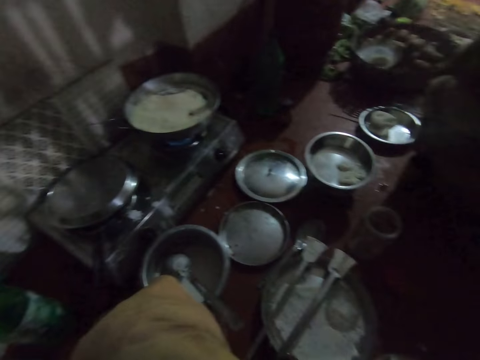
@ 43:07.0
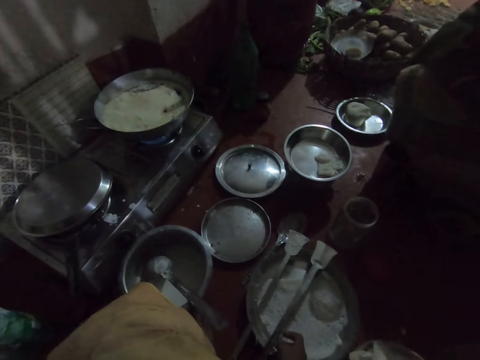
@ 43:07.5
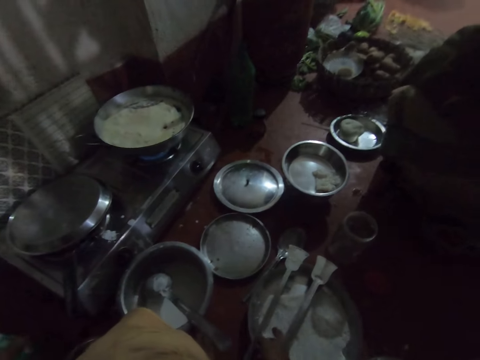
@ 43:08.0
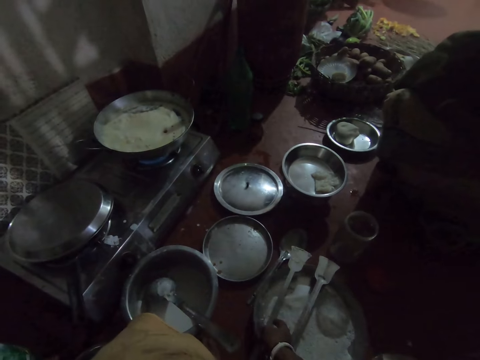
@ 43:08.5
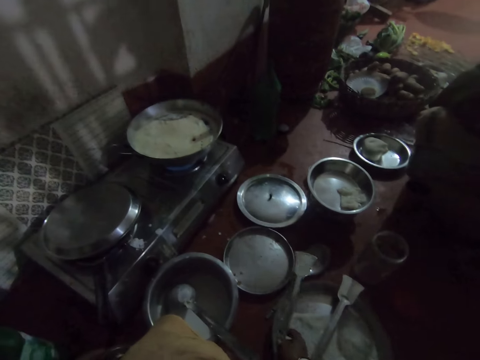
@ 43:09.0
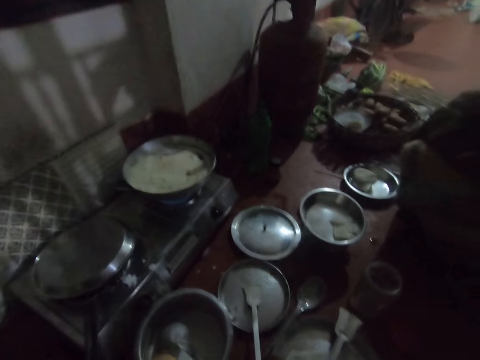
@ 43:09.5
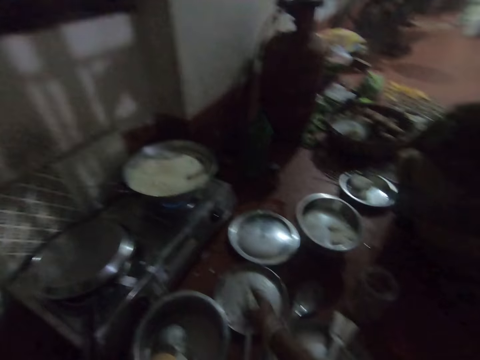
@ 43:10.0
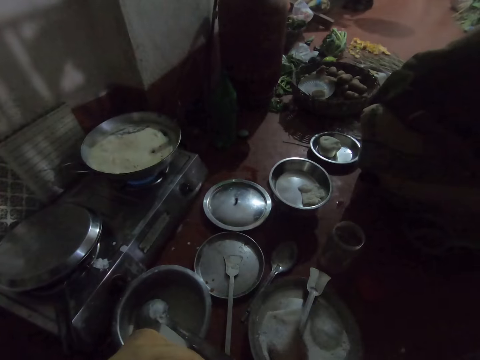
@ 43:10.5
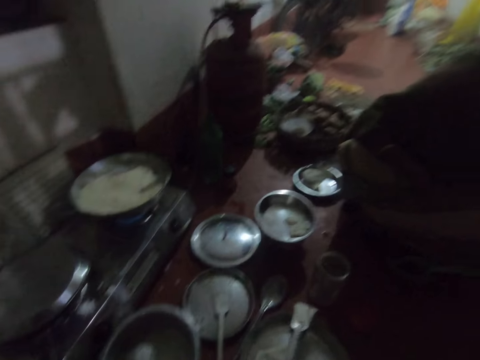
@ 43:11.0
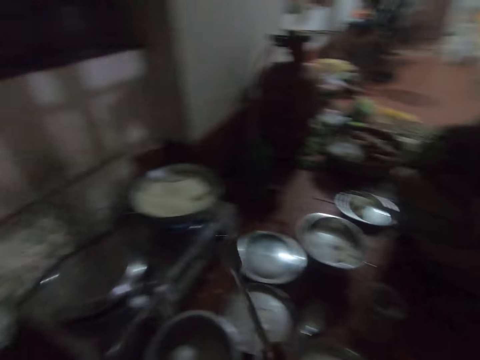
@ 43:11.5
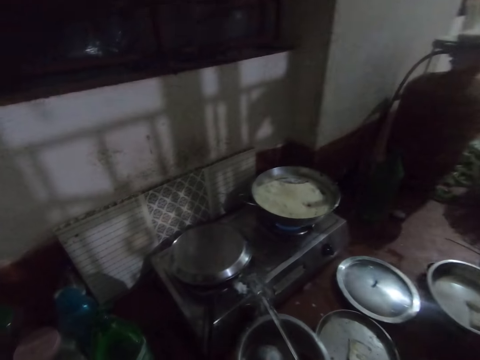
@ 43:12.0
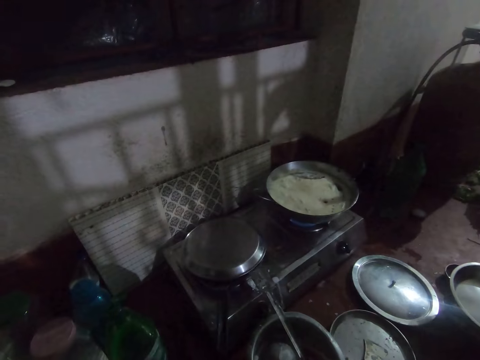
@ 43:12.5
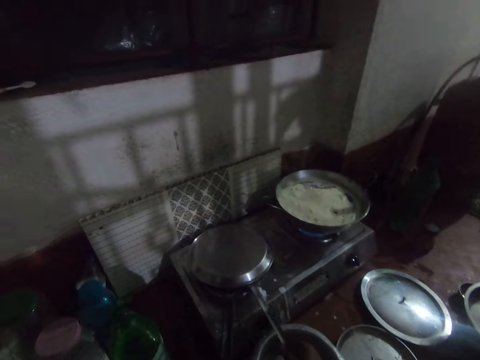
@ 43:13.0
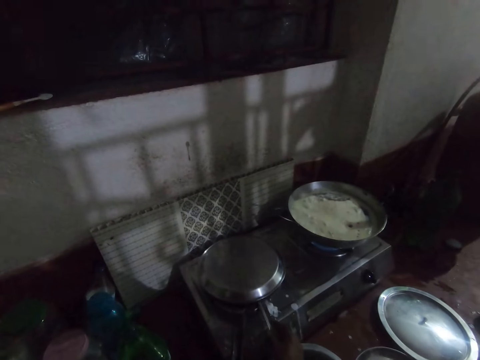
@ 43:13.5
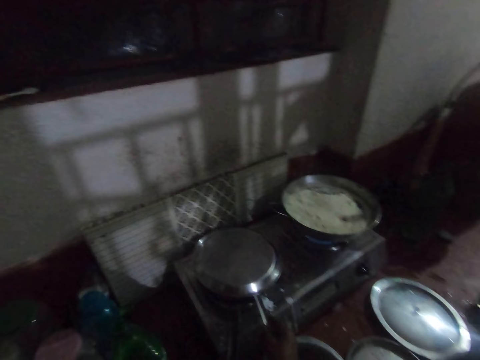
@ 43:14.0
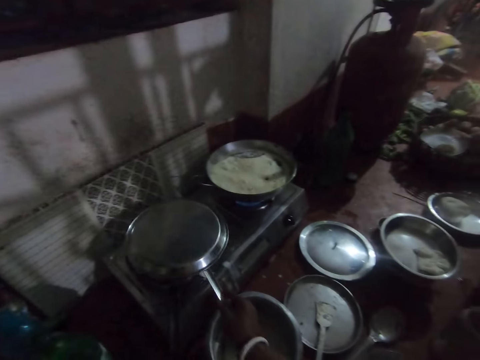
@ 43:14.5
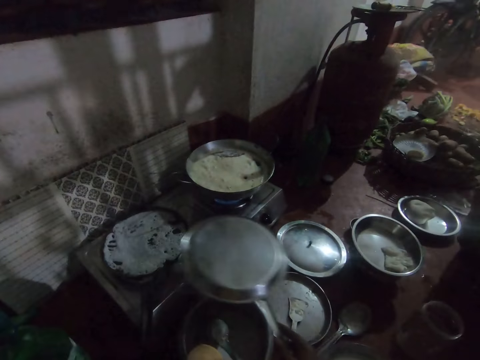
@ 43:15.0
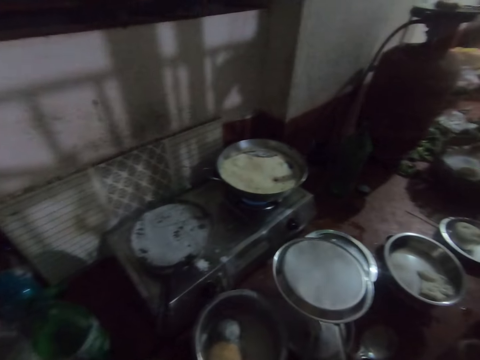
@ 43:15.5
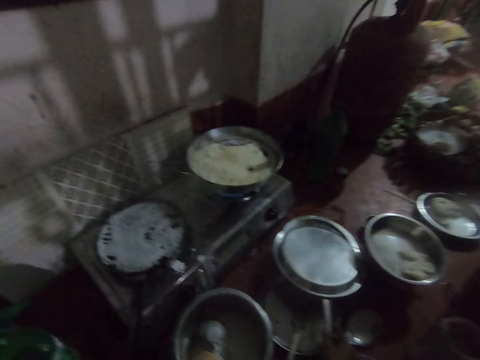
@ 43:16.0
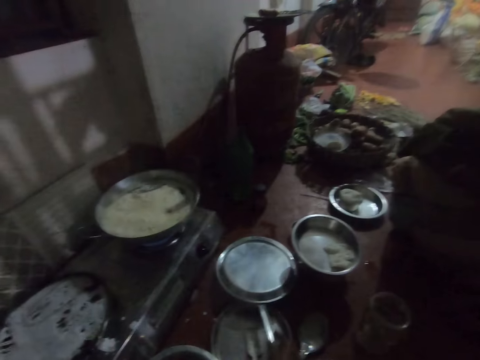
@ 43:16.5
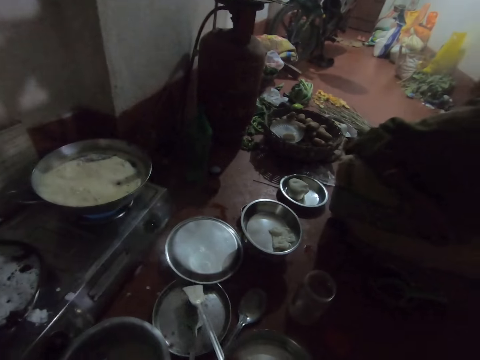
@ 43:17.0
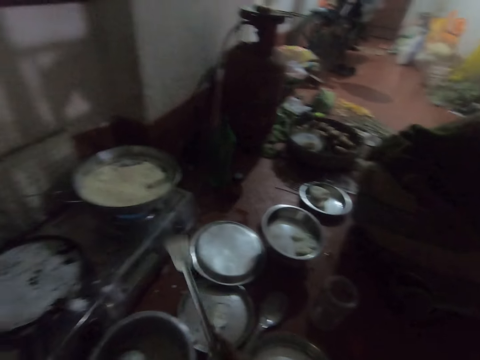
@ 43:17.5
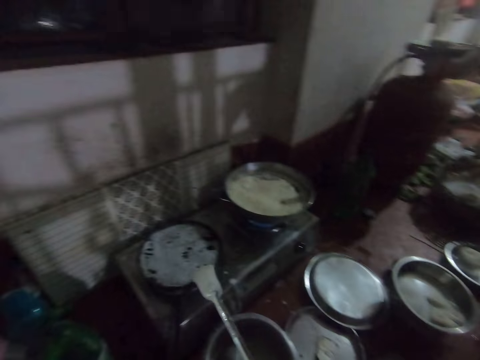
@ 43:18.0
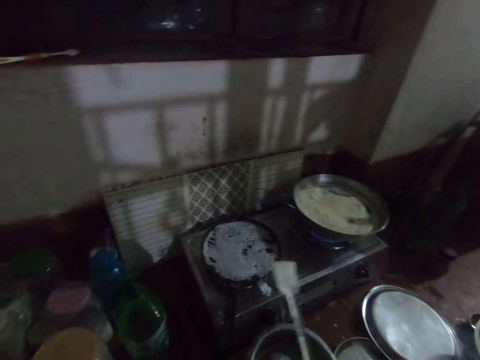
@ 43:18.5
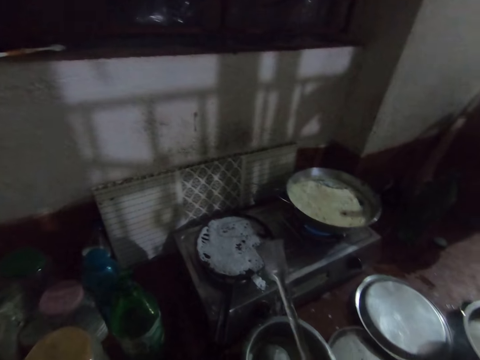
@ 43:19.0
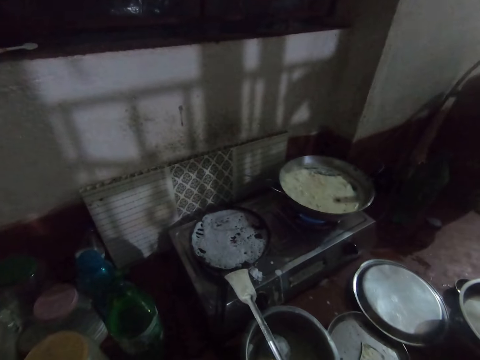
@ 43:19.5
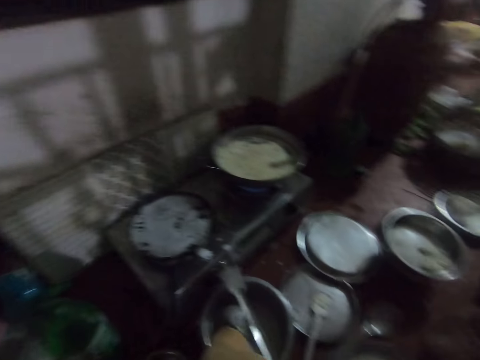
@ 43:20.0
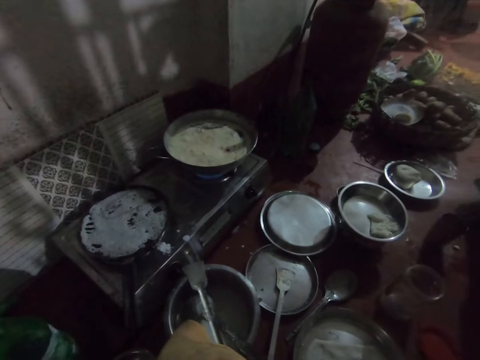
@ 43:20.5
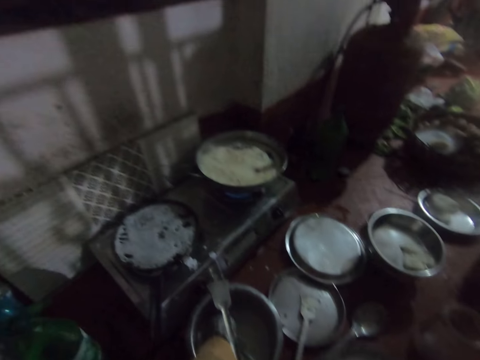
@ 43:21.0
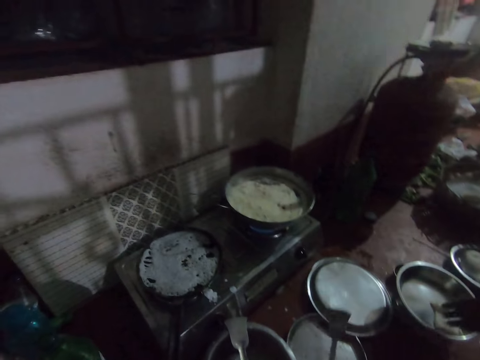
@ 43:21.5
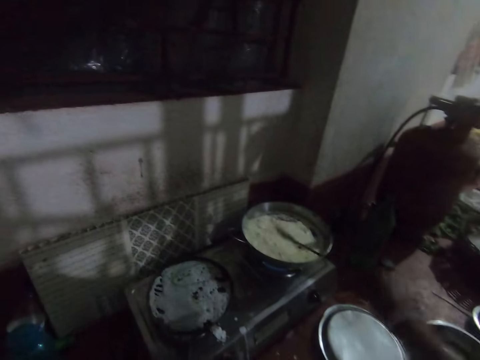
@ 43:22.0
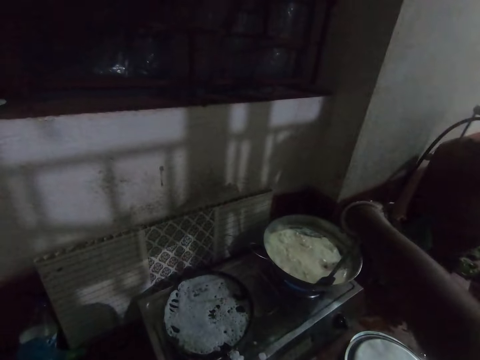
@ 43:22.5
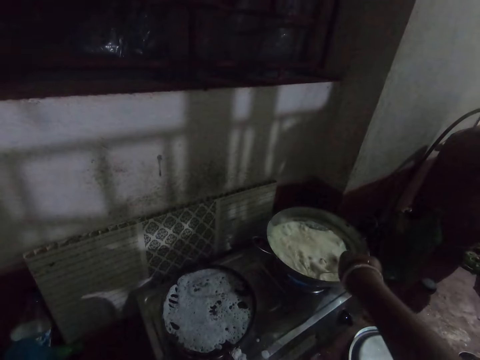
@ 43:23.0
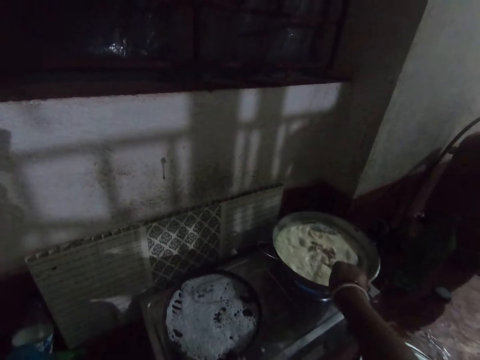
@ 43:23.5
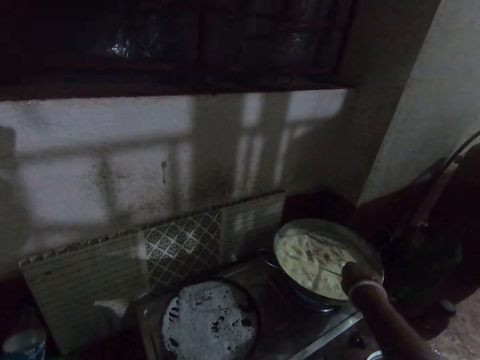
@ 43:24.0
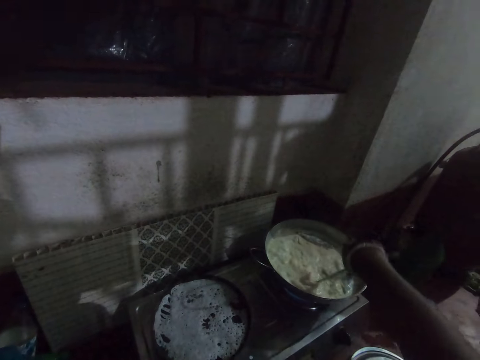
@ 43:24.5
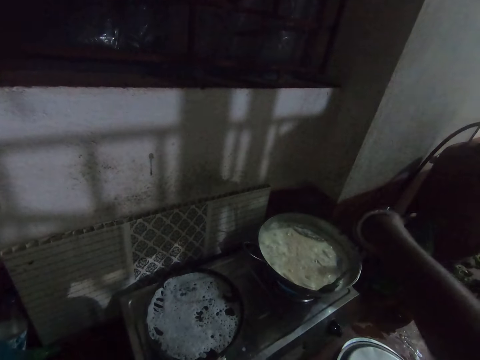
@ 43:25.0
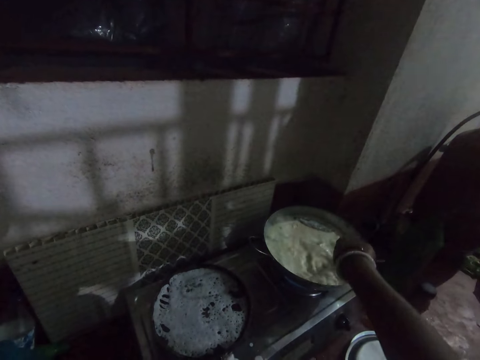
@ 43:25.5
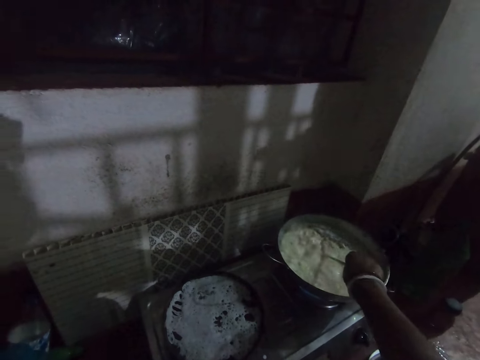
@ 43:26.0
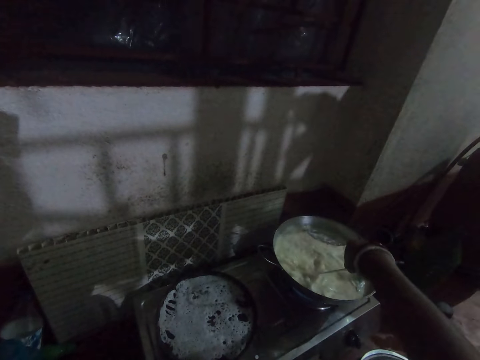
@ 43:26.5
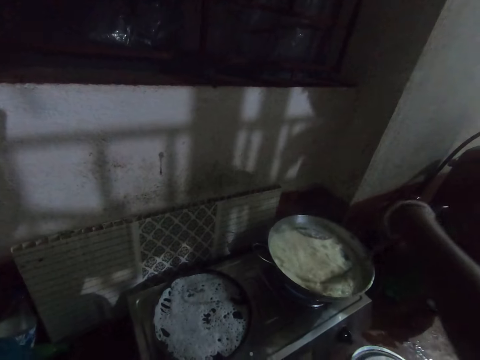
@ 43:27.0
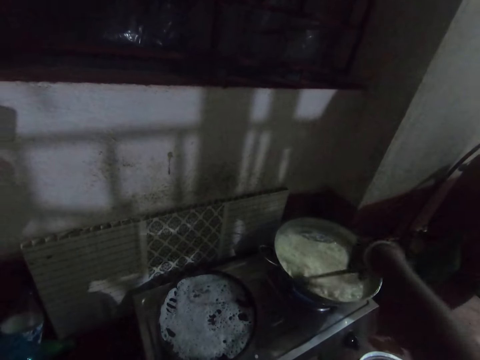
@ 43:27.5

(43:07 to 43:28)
The camera wearer talks to a woman. She moves a spatula. She talks to the woman. She picks up the spoon or spatula from the bowl with her right hand. She places the spatula under the lid. She removes the tray from the pan with the spoon. She drops the tray on the bowl. She drops the spoon on the bowl of batter. She holds the spatula. She stirs the food in the pot with the spoon with her right hand.

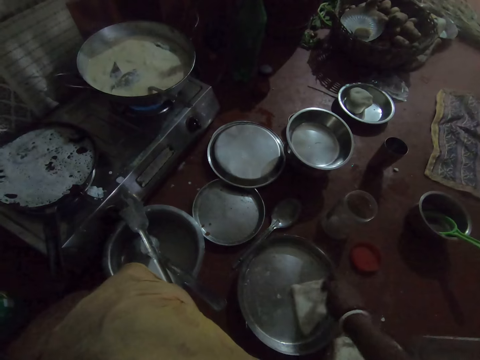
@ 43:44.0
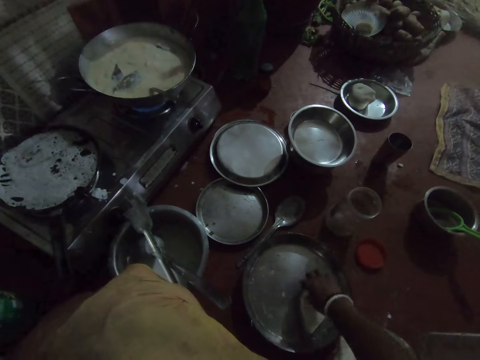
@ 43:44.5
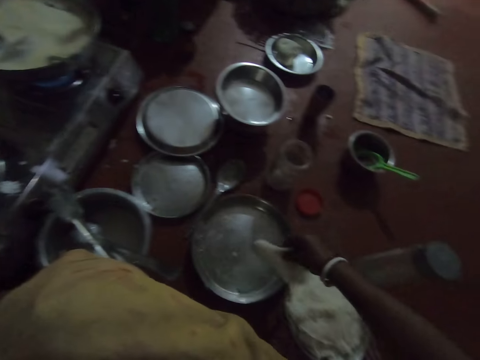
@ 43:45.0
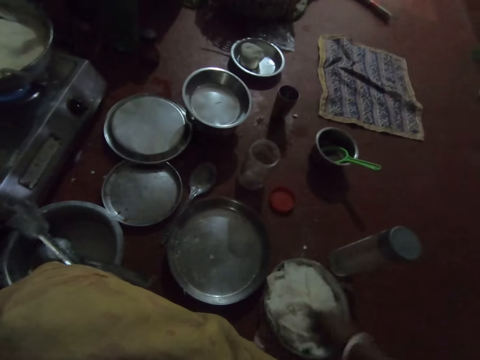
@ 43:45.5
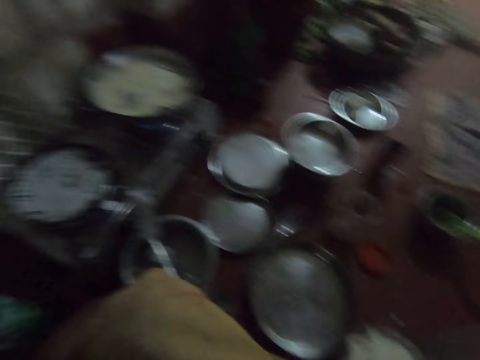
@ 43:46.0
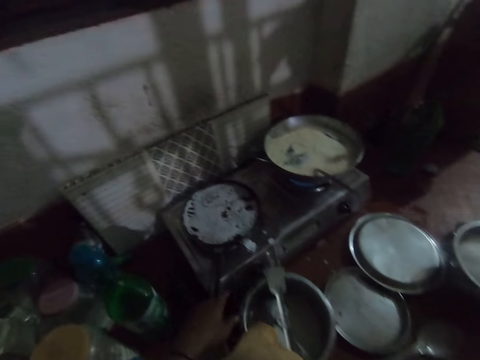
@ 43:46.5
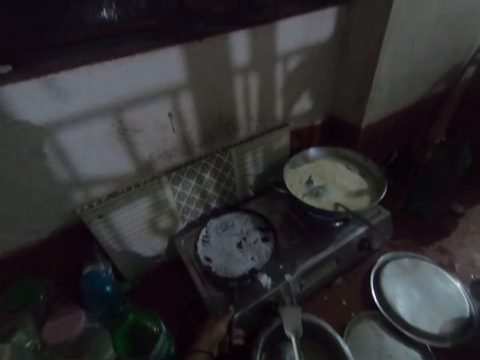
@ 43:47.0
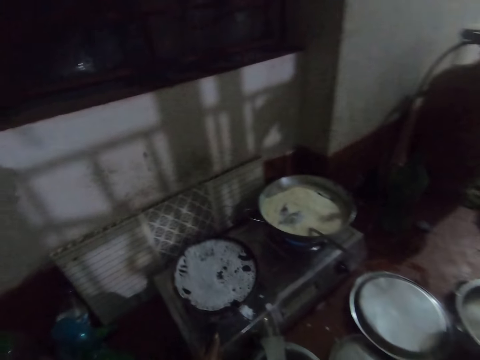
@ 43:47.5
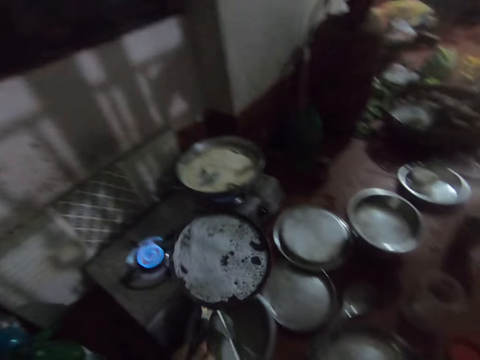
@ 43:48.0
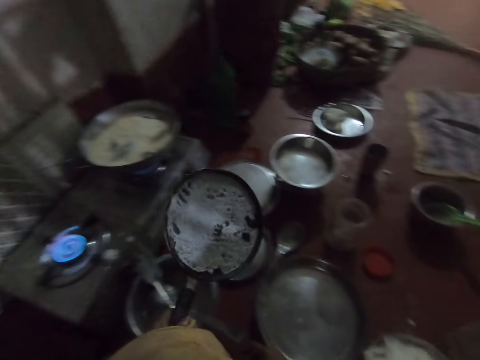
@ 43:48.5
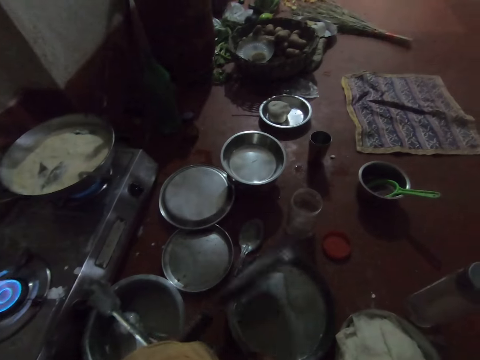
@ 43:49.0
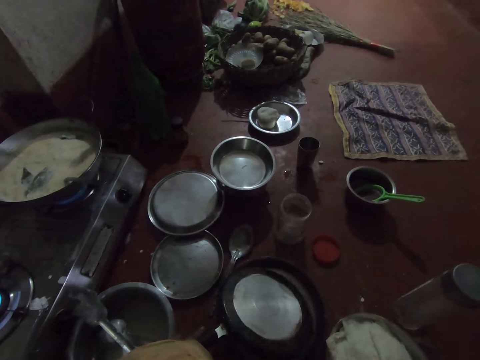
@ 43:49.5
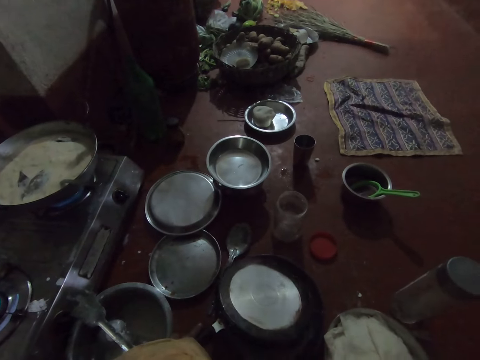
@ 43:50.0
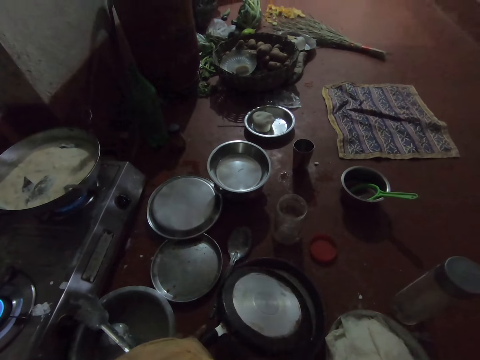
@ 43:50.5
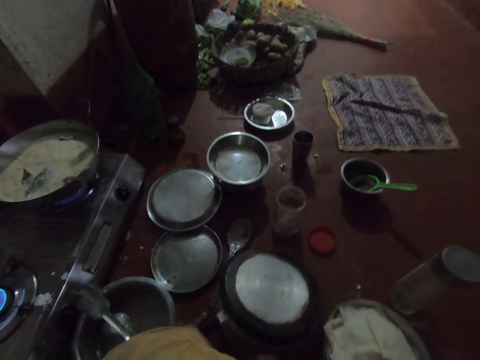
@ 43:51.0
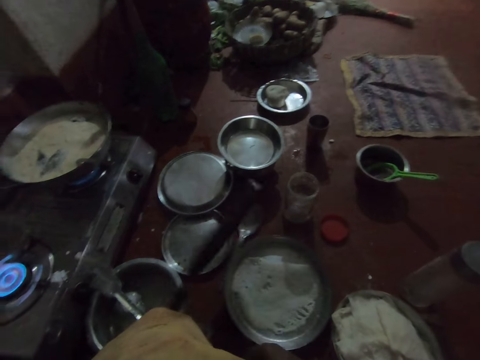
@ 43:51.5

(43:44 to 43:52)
The camera wearer drops the dosa in the bowl on the floor with her right hand. She picks up the pan of dosa from the gas cooker with her left hand. She removes the flatbread on the pan. She turns the dosa into the pan on the floor with her left hand.
